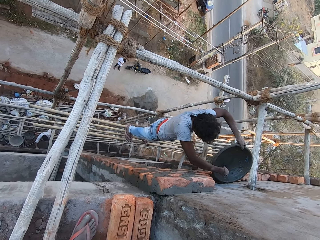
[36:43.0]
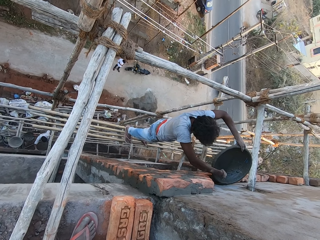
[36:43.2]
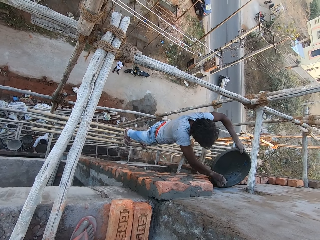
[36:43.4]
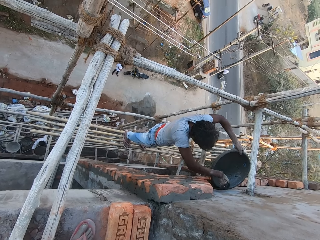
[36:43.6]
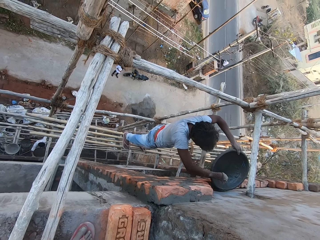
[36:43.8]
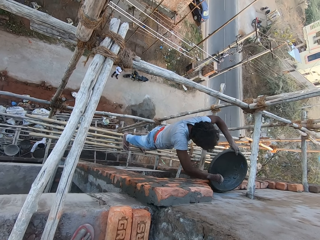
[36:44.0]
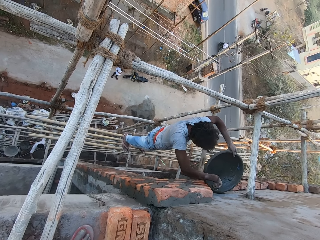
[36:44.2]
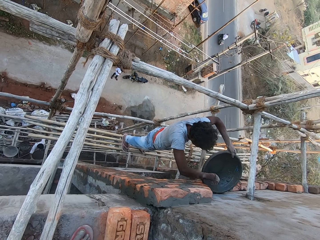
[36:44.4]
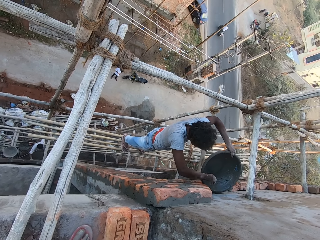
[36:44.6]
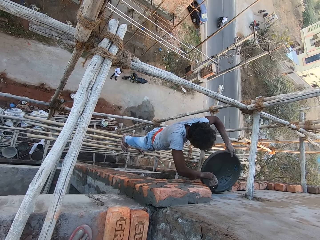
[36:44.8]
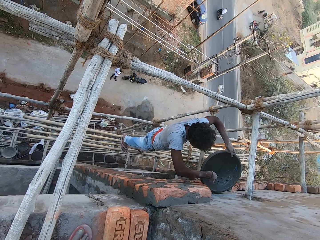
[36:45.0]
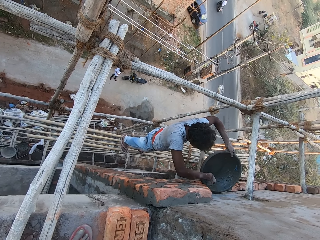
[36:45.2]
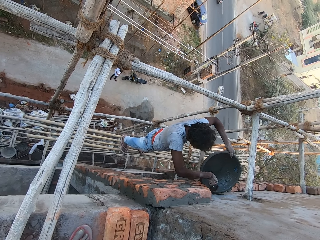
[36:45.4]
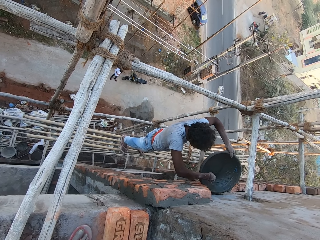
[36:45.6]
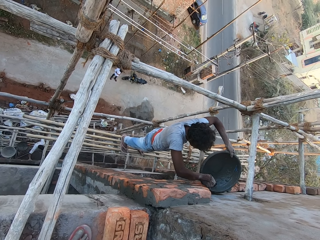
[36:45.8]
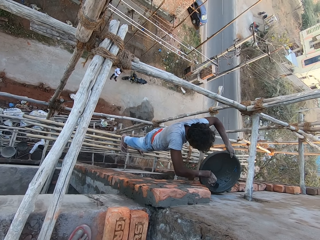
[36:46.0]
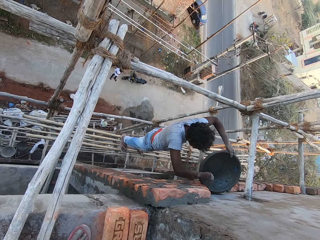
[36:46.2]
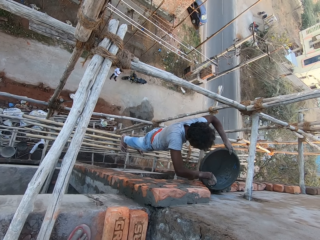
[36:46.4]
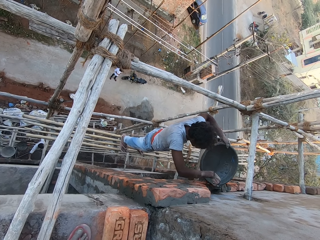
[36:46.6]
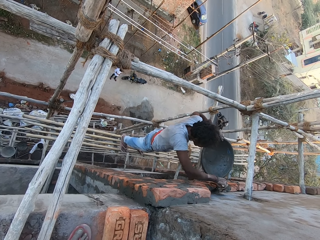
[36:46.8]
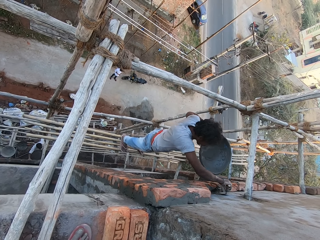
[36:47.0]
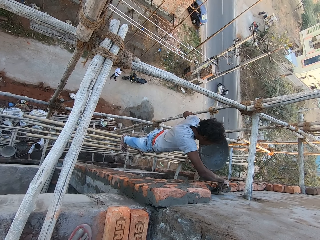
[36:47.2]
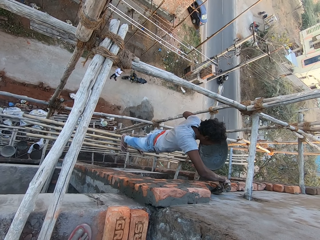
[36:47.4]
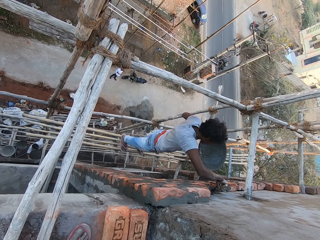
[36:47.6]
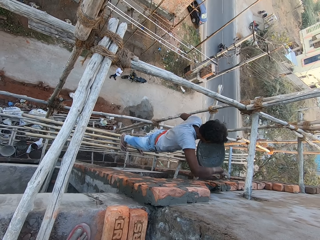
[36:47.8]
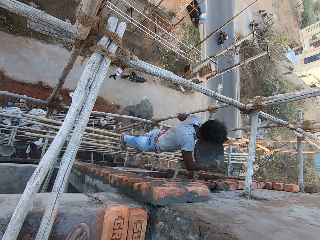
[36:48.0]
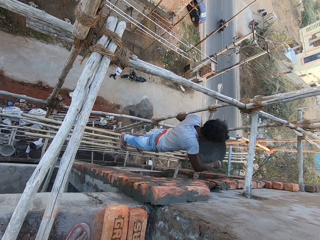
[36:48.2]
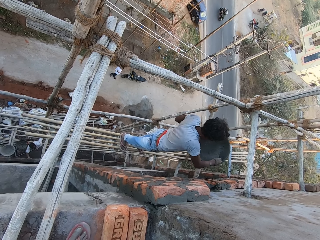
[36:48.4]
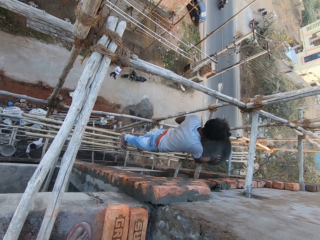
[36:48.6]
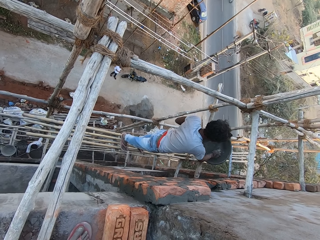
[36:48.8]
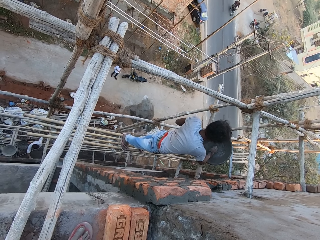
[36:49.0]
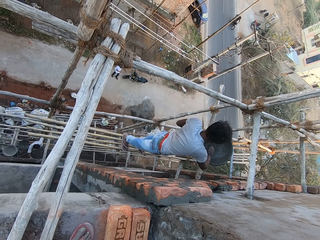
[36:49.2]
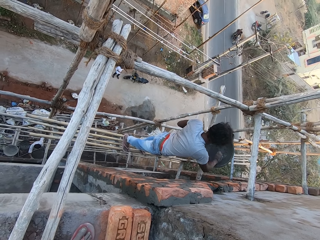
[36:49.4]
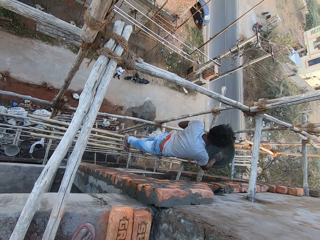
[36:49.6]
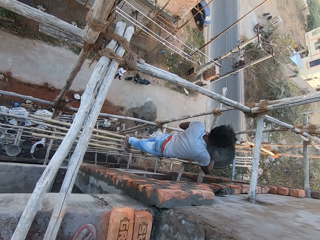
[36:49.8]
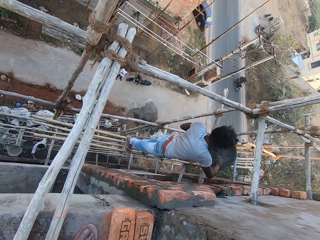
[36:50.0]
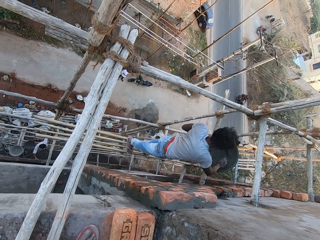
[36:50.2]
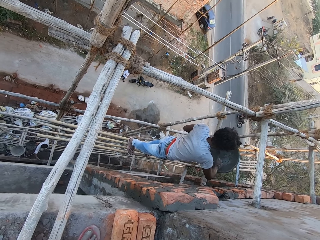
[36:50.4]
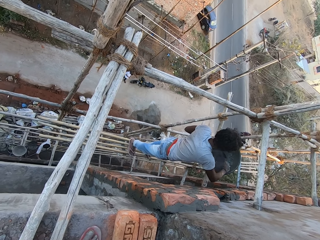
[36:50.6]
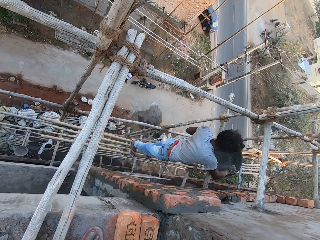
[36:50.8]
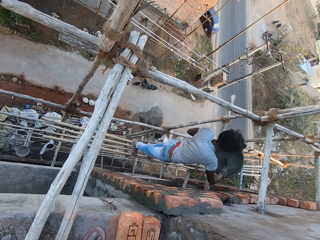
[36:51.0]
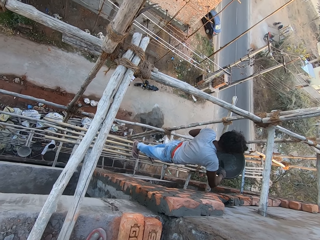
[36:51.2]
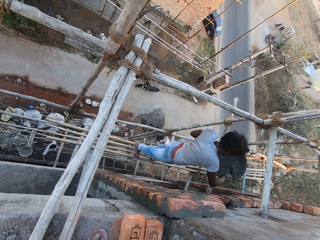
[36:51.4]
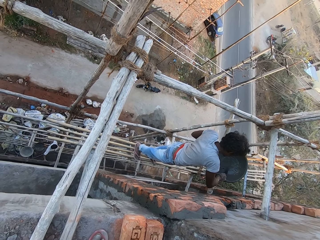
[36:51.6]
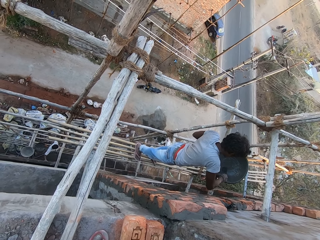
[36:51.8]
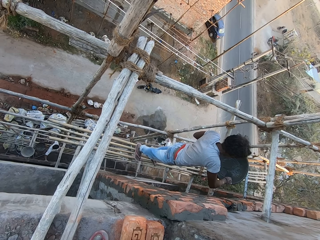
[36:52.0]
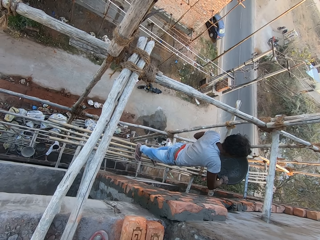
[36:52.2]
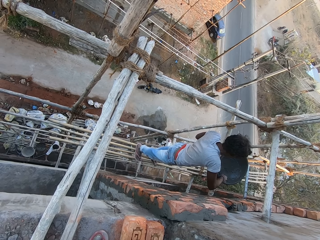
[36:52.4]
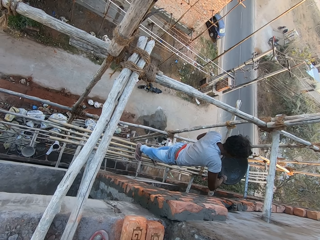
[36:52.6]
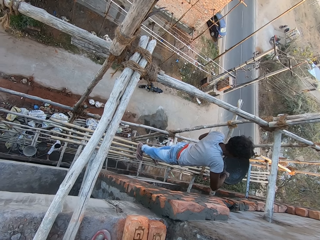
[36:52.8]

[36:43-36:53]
The man spreads the concrete on the wall with the trowel in his right hand. The man takes concrete from the mortar pan in his left hand with the brick trowel in his right hand.

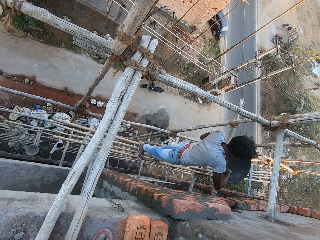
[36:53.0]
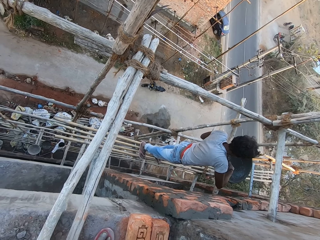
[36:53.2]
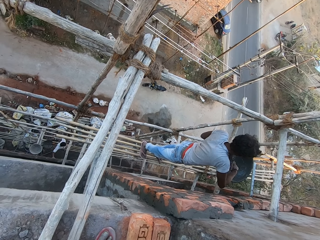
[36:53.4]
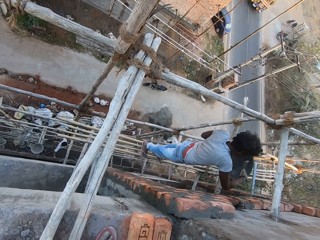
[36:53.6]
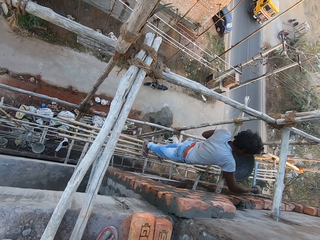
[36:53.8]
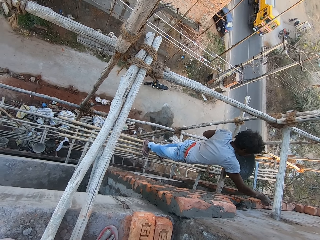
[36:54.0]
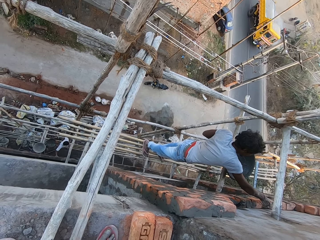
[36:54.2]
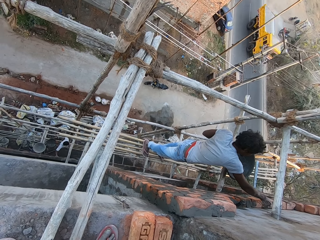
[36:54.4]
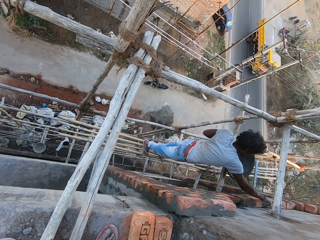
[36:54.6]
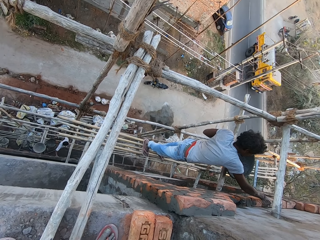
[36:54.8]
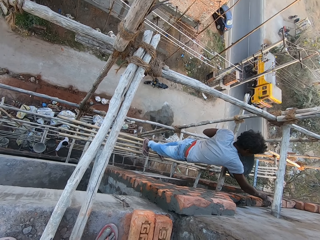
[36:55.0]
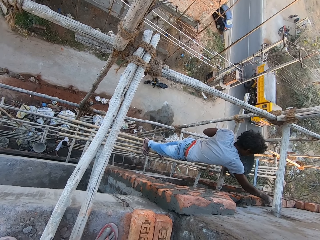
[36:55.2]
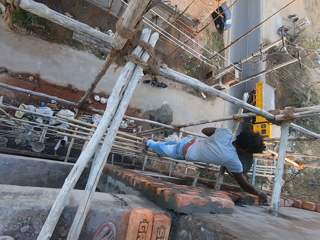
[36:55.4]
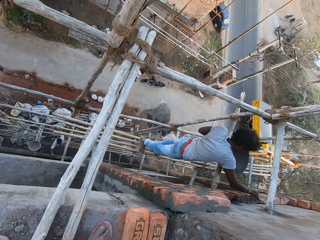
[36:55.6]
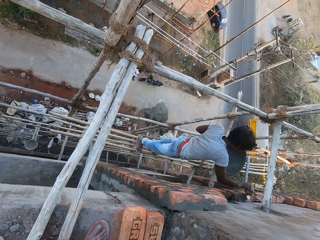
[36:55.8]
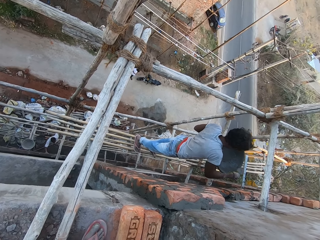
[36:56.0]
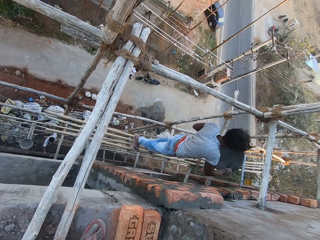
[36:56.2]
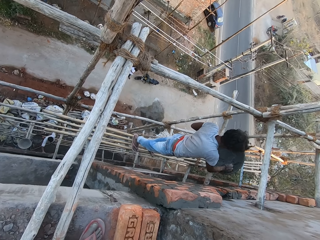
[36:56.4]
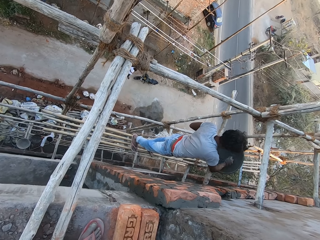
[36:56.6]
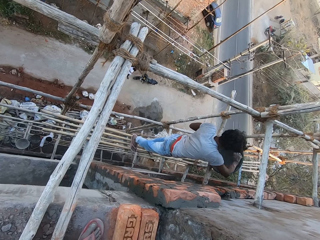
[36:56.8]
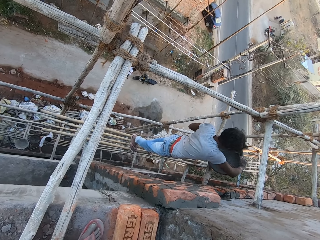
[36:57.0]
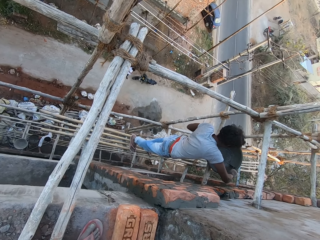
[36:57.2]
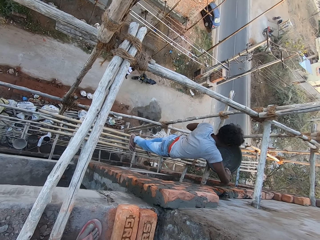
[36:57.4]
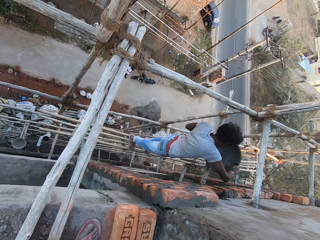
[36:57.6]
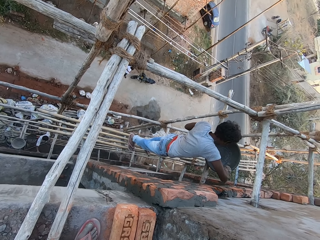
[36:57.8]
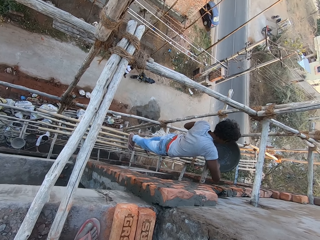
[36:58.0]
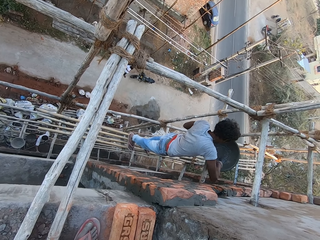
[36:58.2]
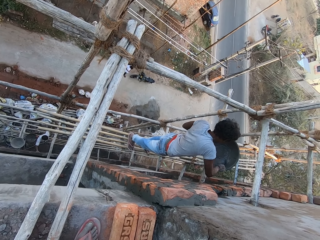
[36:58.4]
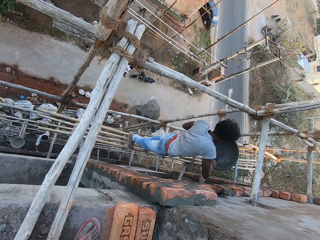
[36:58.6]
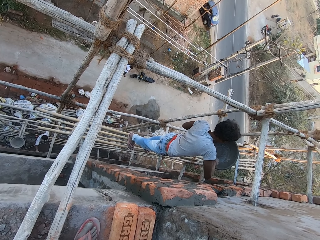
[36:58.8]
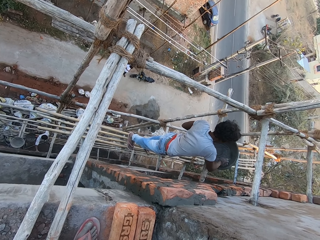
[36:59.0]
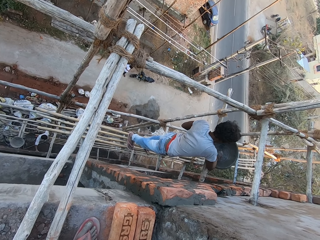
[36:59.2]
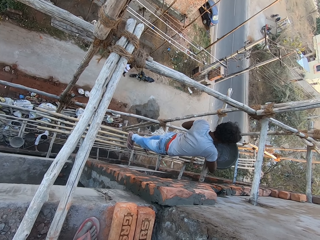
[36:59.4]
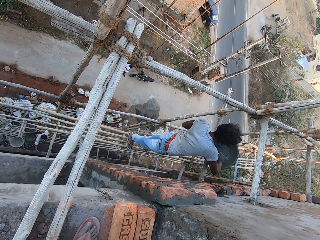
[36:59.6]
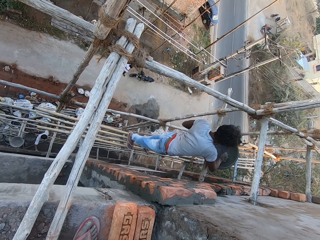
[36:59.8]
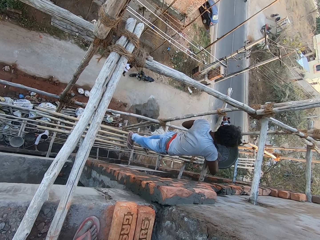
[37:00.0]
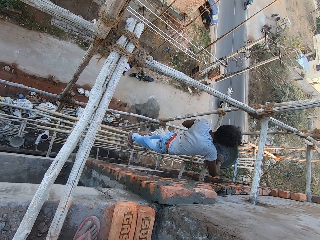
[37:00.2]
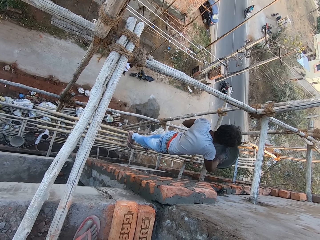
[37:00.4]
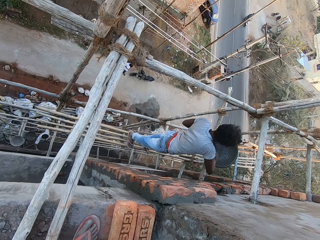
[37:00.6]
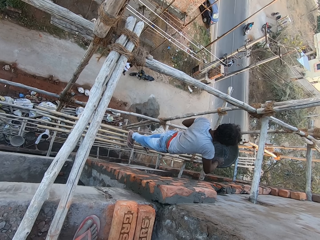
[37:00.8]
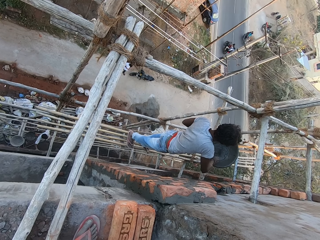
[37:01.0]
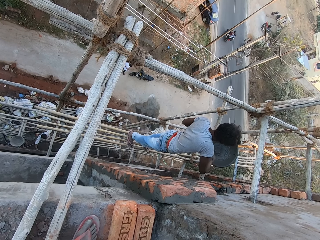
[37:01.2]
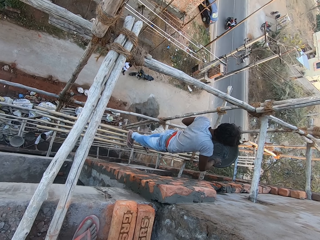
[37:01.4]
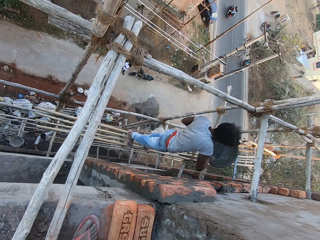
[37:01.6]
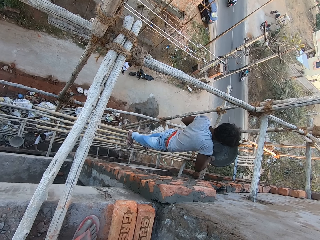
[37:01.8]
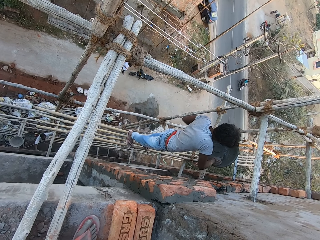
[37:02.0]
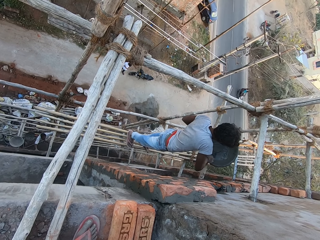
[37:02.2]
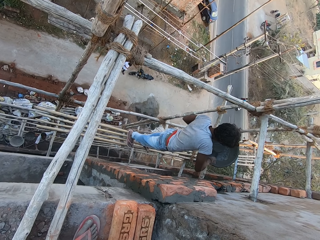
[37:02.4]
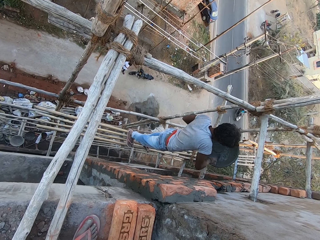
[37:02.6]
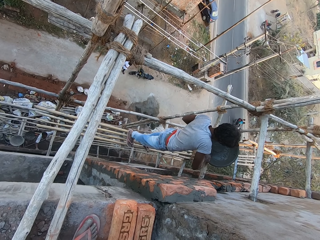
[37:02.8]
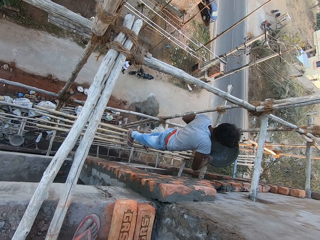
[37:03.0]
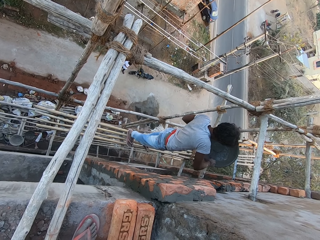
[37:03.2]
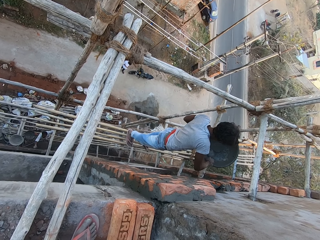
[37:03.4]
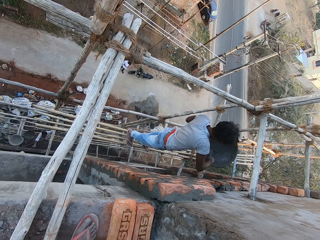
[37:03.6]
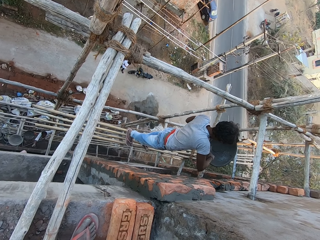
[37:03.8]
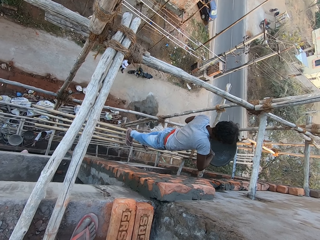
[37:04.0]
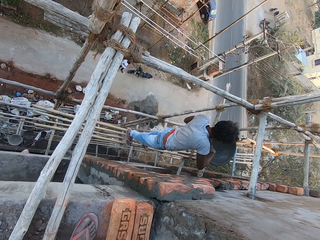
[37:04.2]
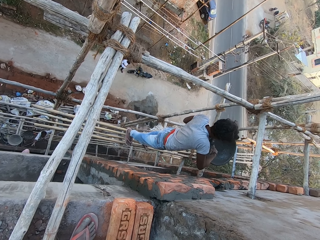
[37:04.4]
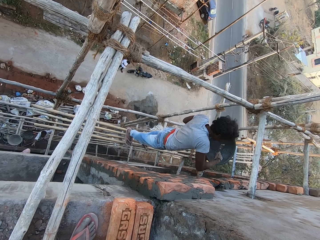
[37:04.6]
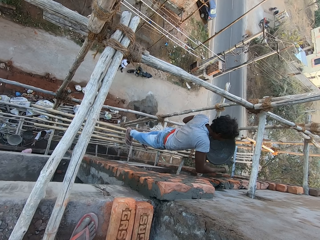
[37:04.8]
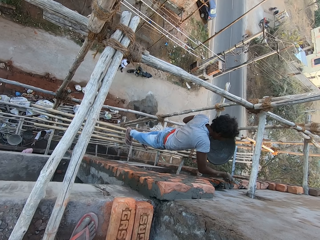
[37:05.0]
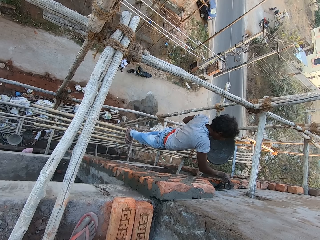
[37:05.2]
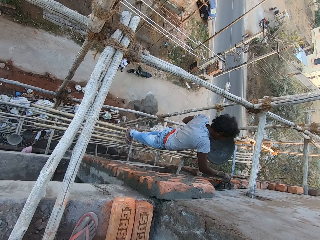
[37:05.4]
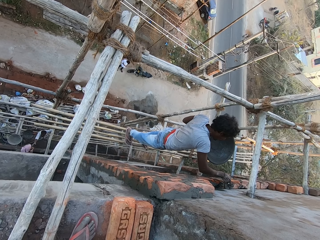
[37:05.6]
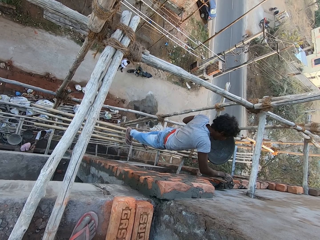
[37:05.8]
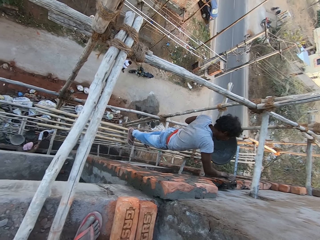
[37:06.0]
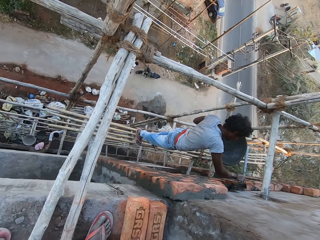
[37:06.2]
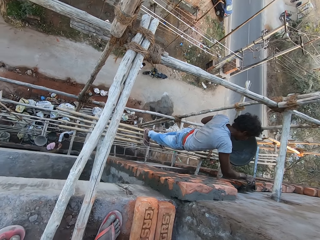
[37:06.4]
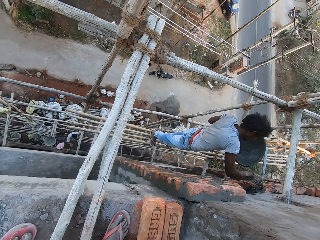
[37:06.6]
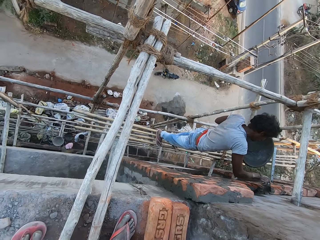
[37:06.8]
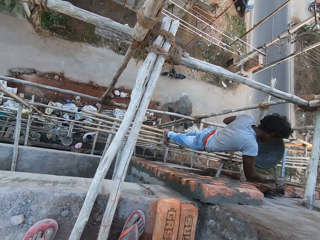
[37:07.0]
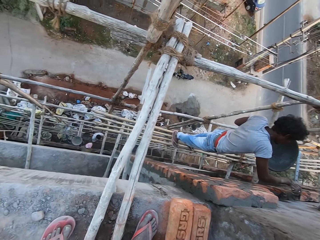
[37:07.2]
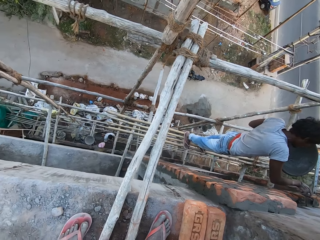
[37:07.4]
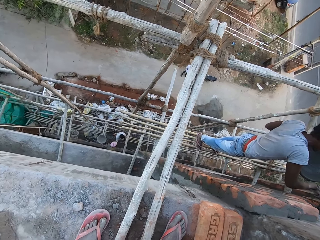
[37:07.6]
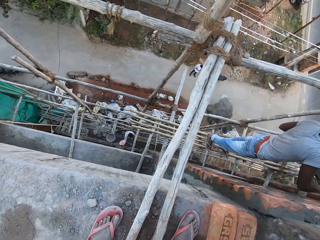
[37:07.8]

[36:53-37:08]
The man plasters the brick on the wall with the concrete in the trowel in his right hand. The man takes concrete from the mortar pan in his left hand with the brick trowel in his right hand. The man plasters the brick on the wall with the concrete in the trowel in his right hand.
